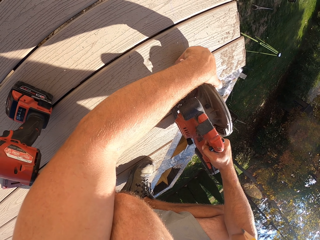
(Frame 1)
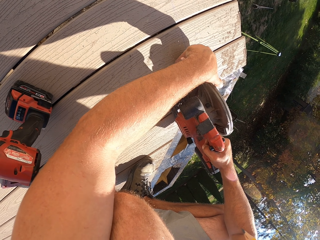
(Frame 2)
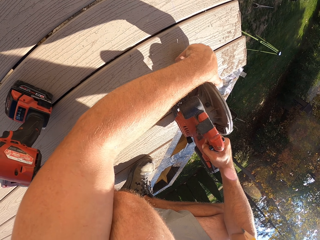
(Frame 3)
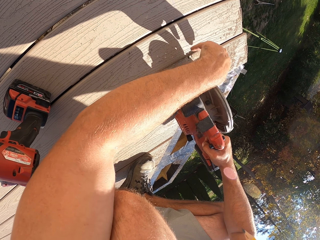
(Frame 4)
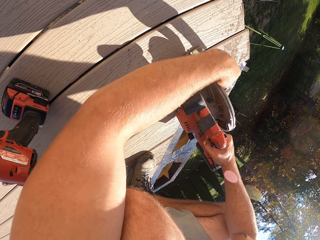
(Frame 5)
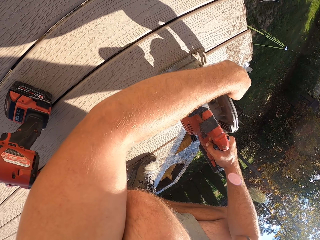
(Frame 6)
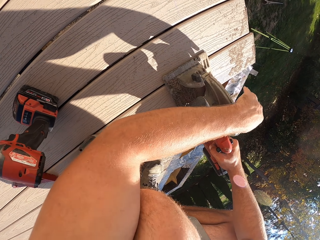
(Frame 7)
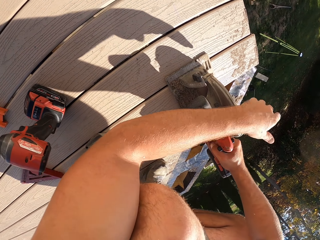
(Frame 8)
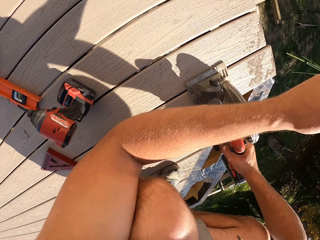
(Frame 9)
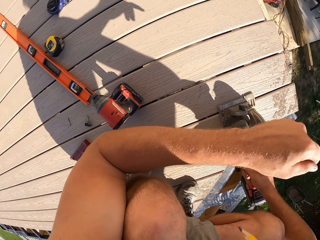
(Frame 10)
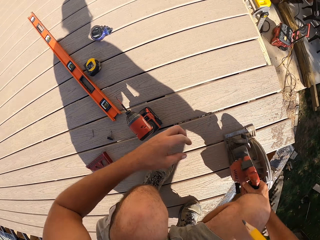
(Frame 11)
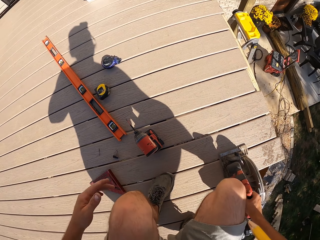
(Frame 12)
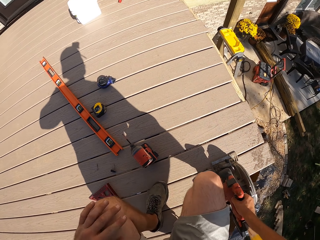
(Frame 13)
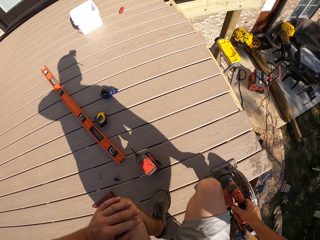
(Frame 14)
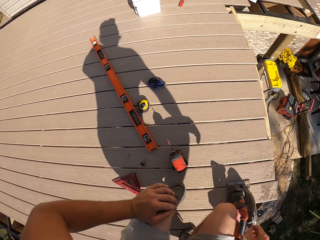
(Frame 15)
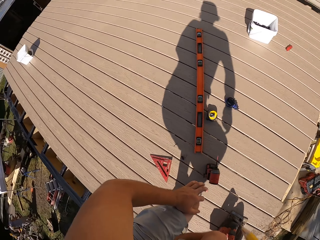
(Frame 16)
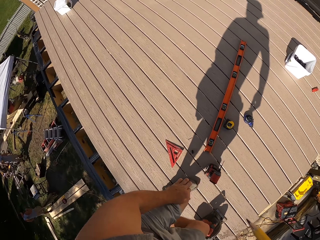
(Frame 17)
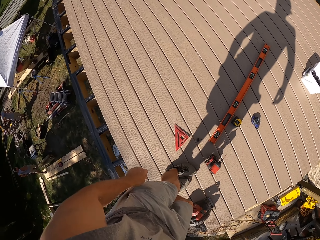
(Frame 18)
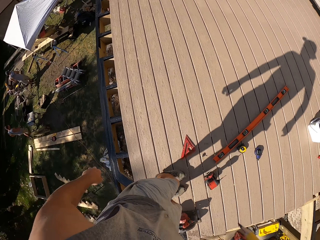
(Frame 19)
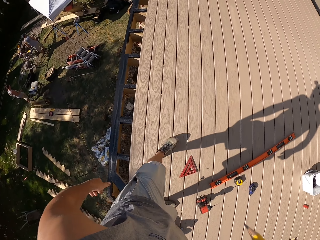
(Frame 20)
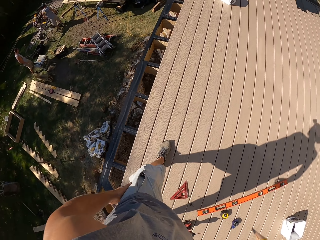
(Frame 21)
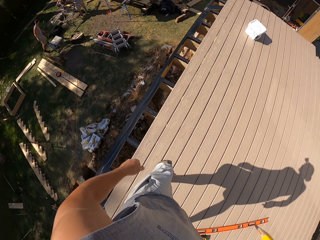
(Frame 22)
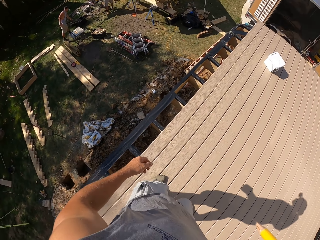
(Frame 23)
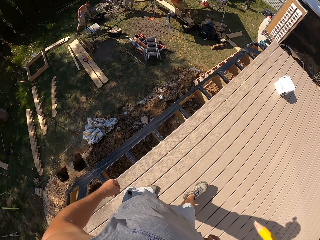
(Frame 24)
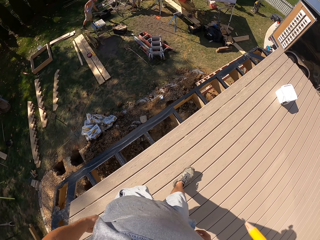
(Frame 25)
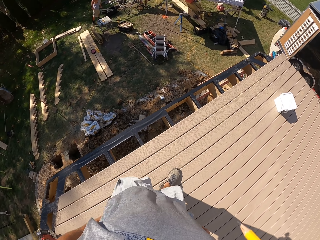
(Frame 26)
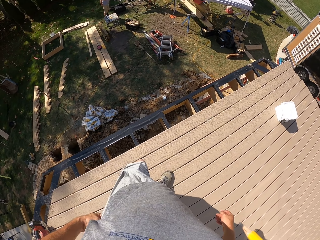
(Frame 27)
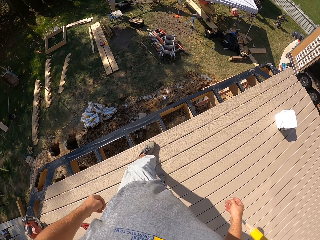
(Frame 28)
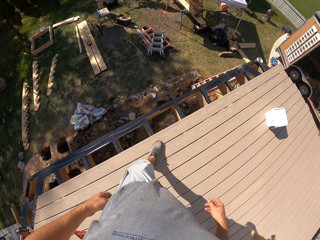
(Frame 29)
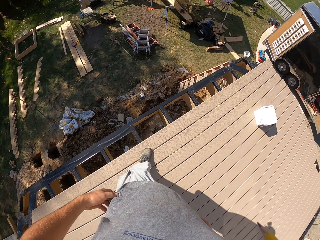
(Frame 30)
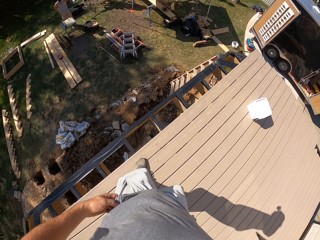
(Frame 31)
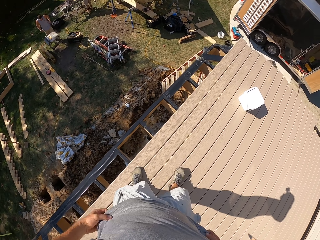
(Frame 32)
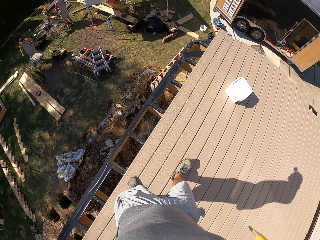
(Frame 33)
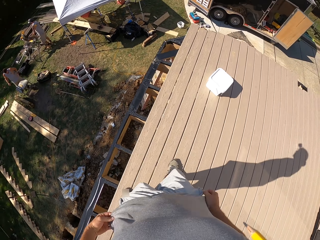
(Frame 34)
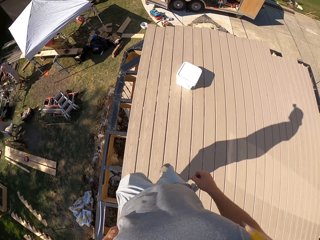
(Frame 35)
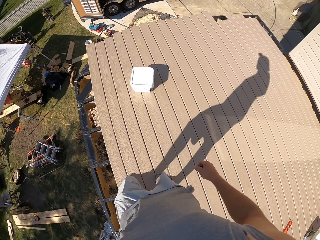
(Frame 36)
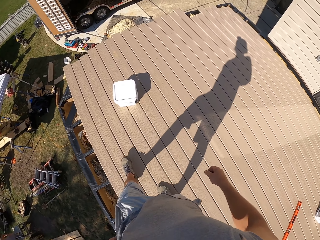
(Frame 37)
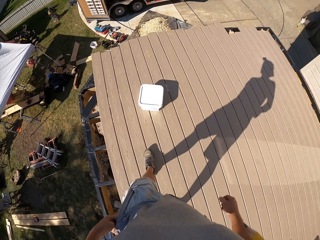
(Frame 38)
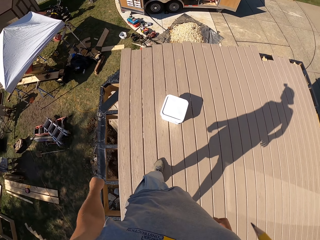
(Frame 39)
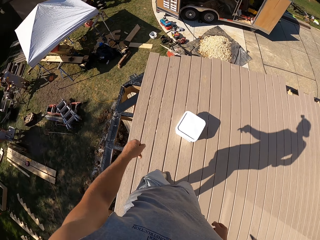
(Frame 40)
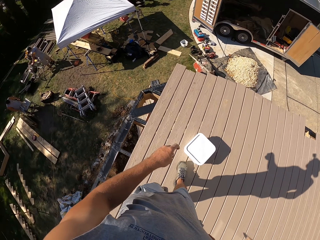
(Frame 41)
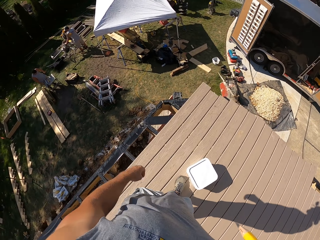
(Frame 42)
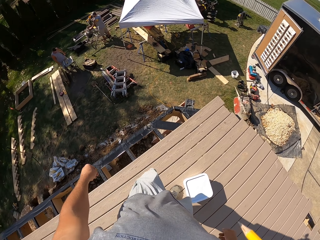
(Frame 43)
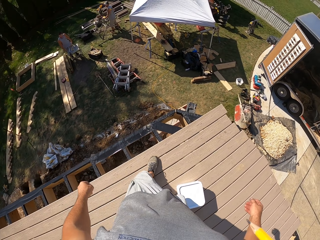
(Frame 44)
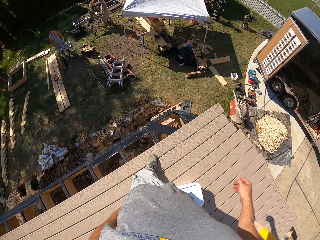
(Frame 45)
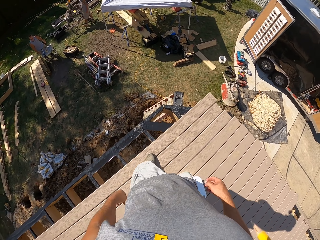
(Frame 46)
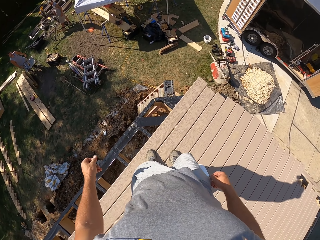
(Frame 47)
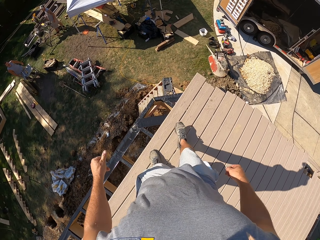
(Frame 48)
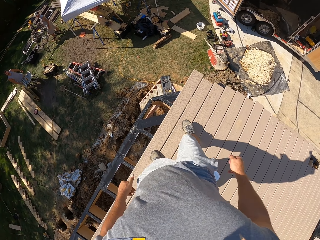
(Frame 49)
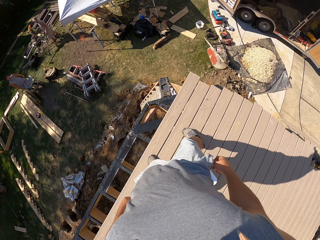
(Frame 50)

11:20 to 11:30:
The camera wearer walks around.

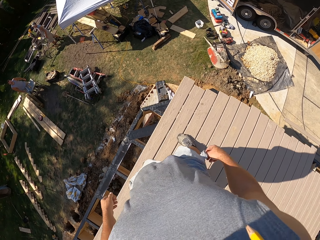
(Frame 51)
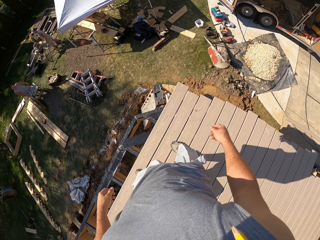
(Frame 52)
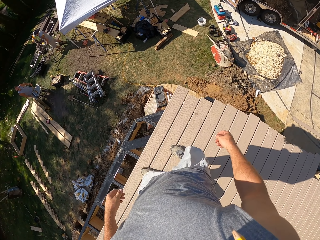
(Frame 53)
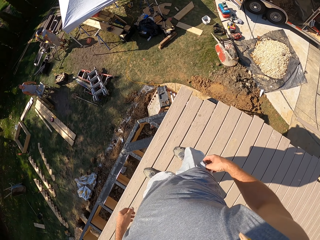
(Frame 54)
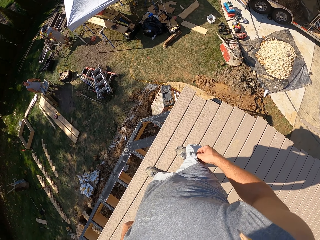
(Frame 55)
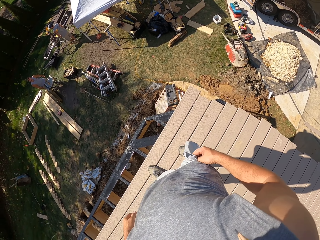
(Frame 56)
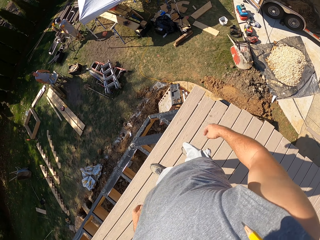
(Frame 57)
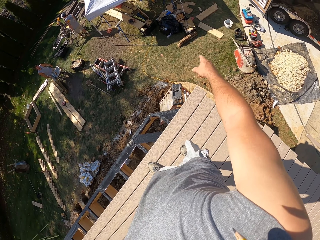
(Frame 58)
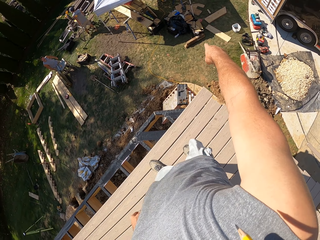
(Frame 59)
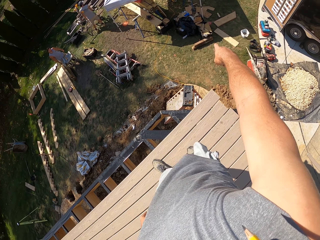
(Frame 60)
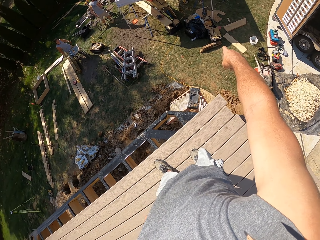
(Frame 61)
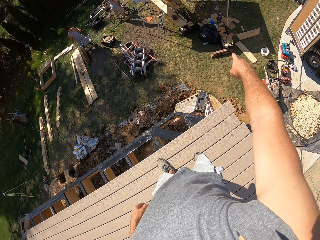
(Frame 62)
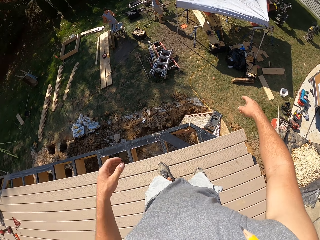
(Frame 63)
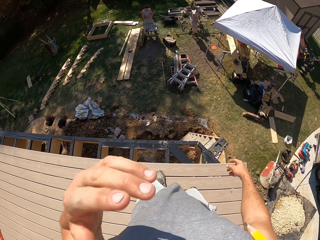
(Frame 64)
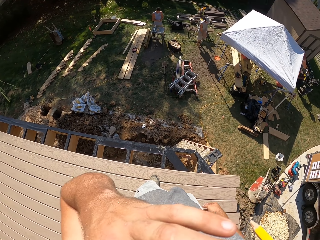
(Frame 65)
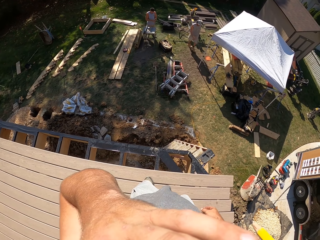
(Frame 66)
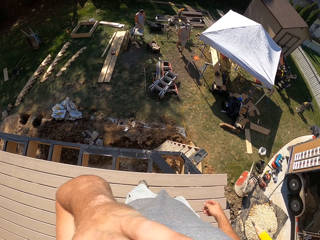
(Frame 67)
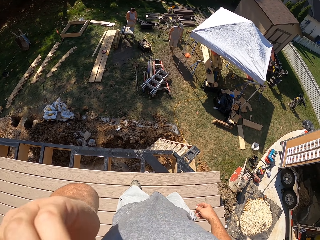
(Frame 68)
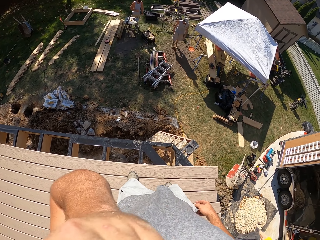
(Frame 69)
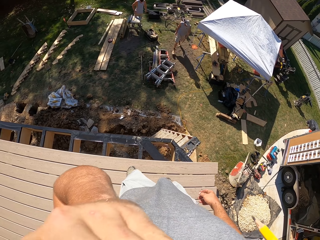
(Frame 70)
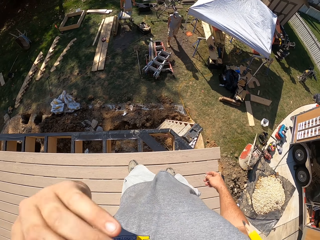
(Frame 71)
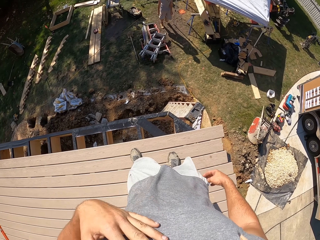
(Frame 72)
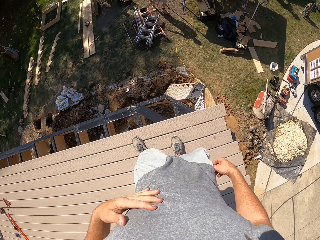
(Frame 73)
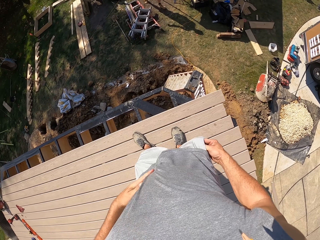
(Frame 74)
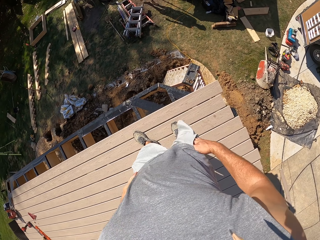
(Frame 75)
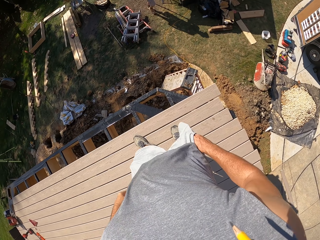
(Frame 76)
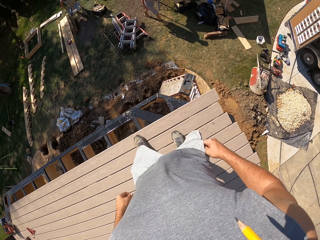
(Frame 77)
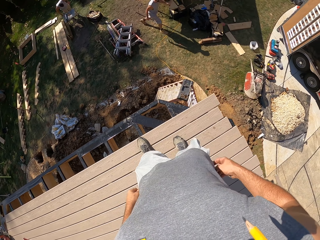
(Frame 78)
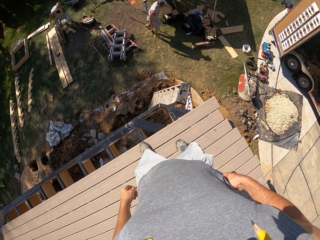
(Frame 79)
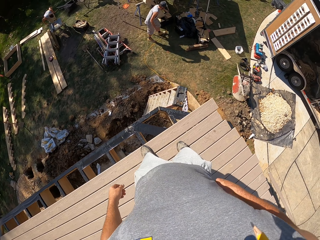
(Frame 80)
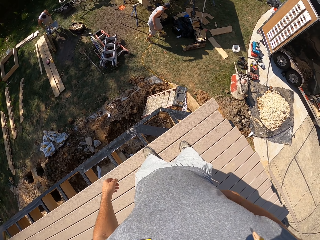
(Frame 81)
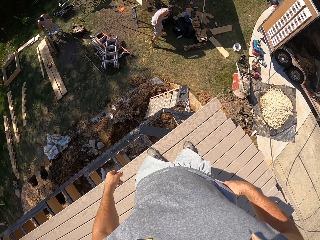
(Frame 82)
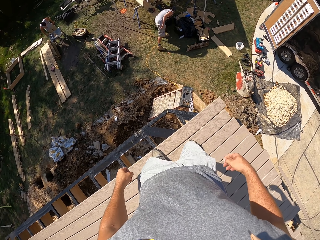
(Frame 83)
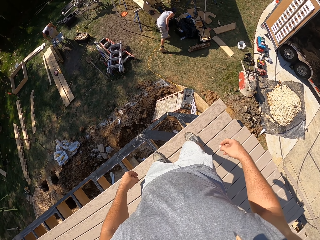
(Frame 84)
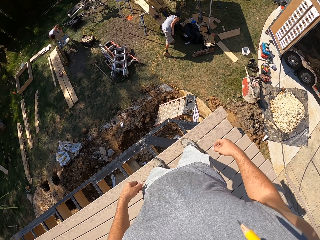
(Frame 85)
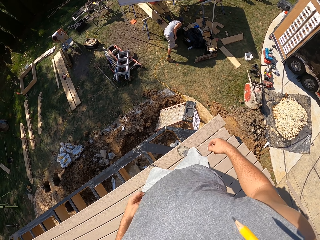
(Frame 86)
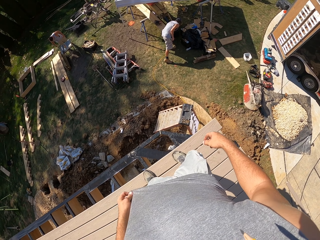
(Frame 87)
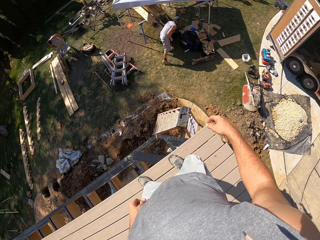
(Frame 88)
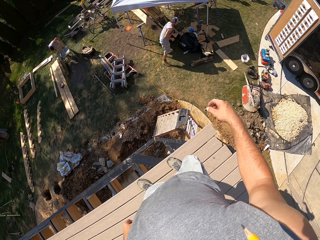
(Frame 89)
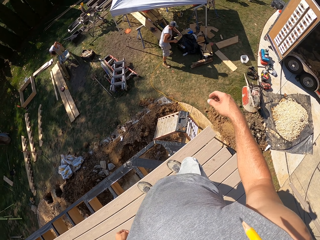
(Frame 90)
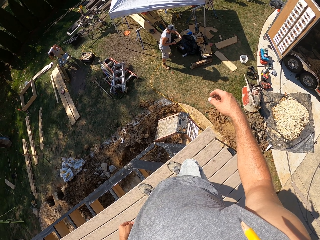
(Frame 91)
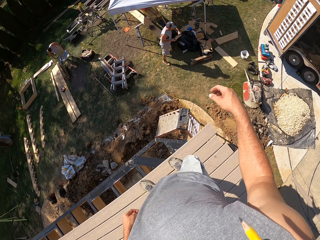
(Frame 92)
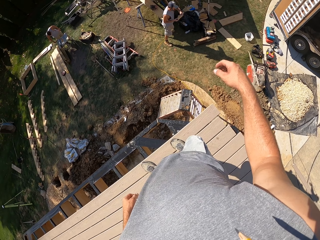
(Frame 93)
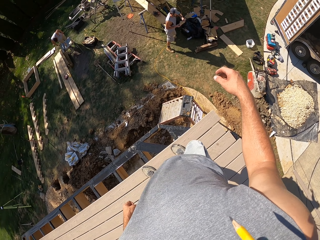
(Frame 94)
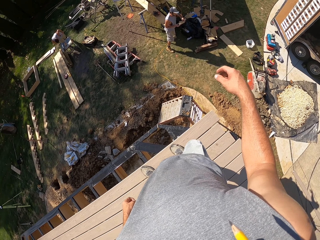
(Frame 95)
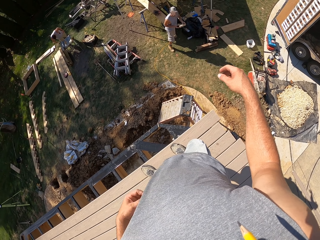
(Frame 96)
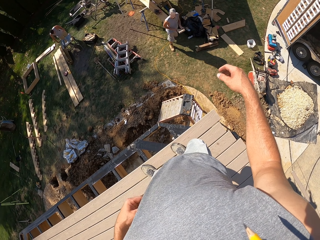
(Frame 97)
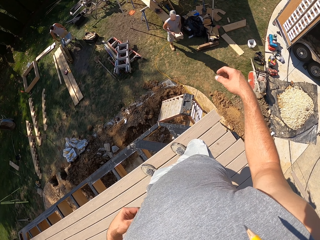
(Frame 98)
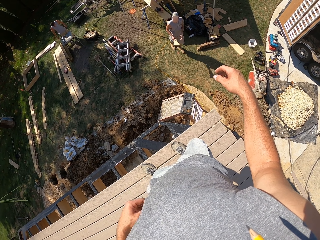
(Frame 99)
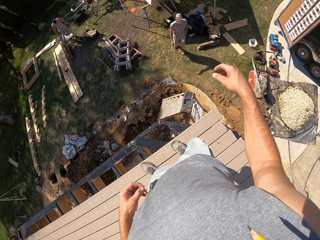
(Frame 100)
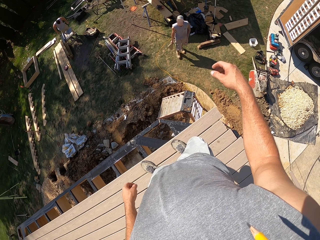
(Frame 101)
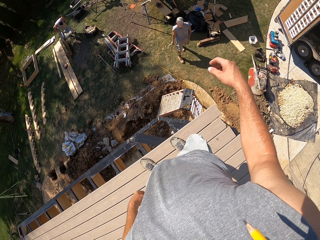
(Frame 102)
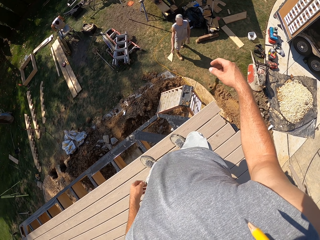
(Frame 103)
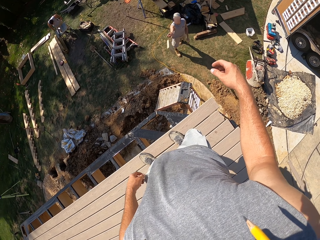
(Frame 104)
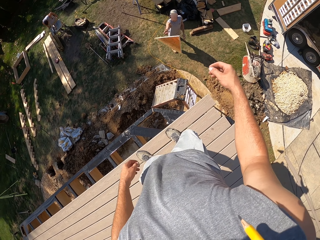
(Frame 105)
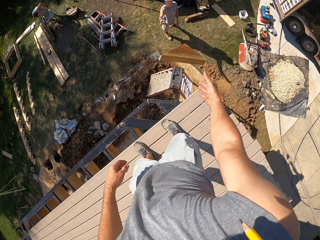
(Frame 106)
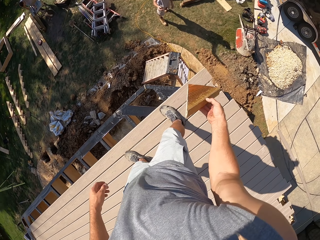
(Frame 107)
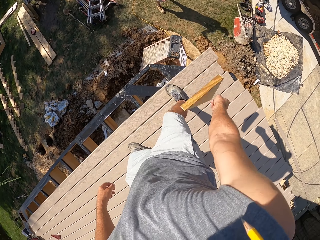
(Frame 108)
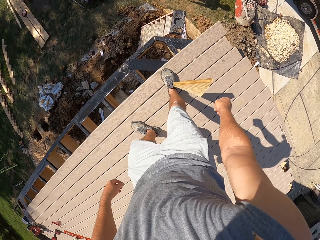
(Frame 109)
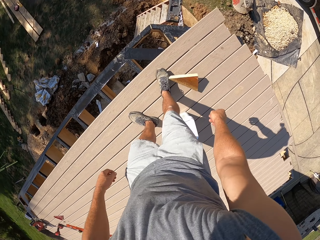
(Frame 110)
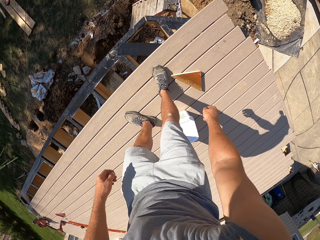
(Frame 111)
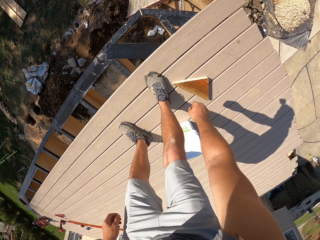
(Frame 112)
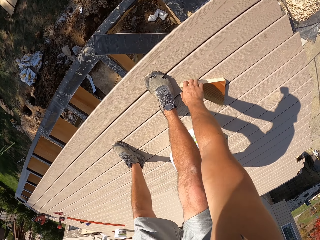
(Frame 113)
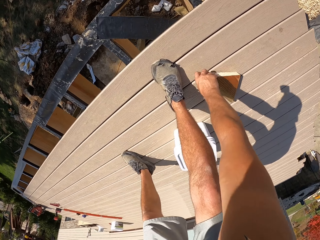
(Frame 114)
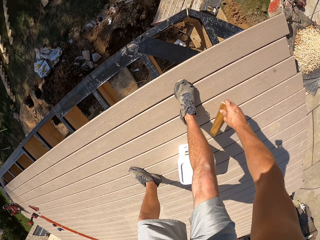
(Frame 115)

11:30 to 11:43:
The camera wearer touches the pocket. They point at the wood on the ground. They raise a hand. A man throws a piece of wood to the camera wearer.
